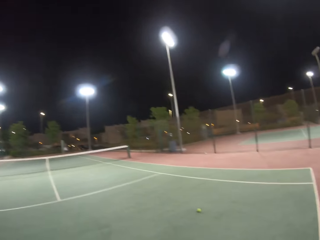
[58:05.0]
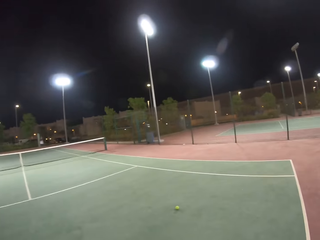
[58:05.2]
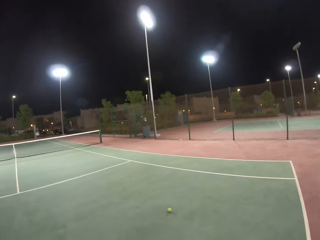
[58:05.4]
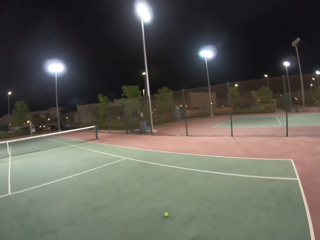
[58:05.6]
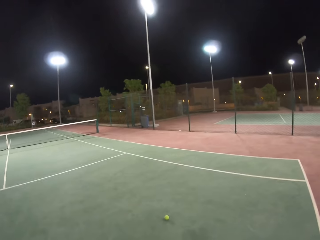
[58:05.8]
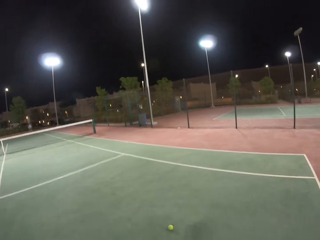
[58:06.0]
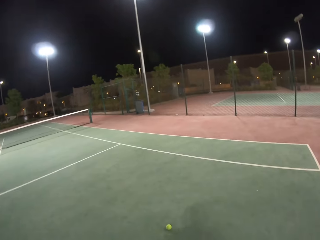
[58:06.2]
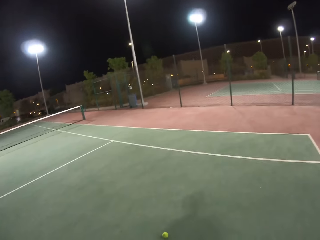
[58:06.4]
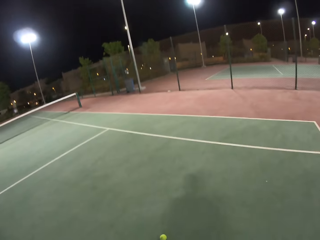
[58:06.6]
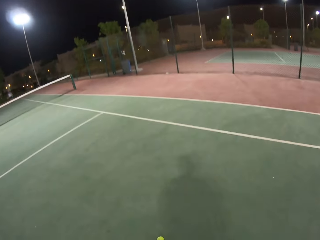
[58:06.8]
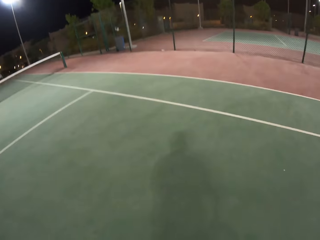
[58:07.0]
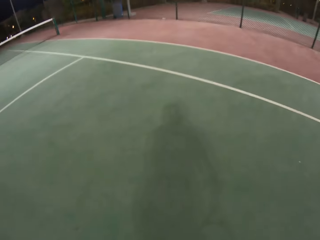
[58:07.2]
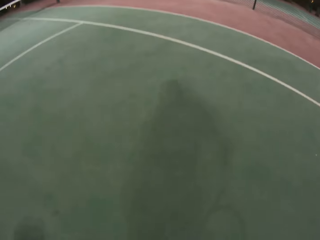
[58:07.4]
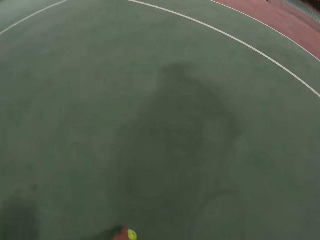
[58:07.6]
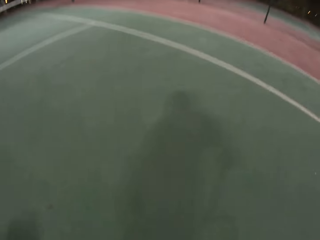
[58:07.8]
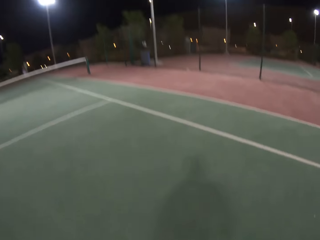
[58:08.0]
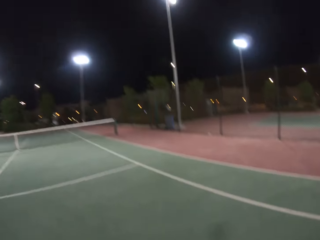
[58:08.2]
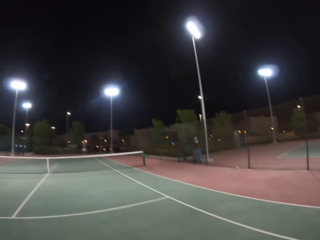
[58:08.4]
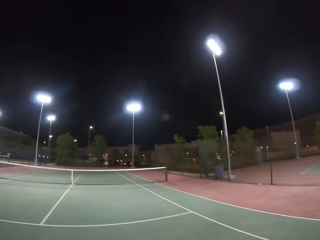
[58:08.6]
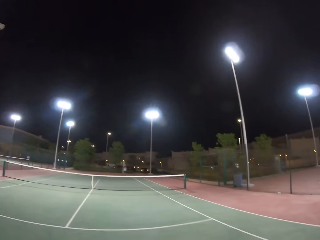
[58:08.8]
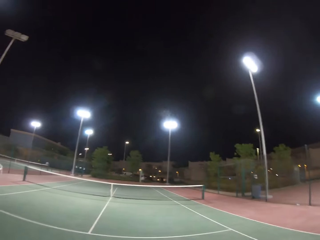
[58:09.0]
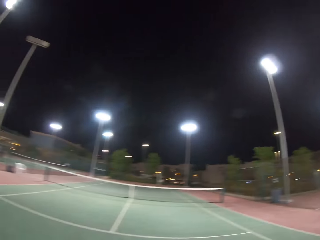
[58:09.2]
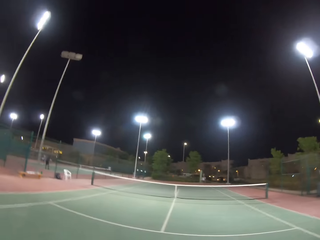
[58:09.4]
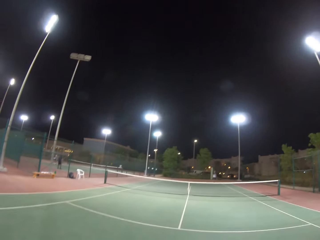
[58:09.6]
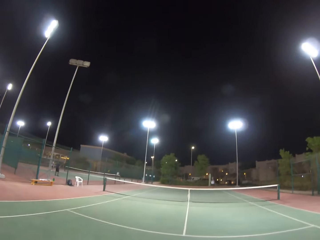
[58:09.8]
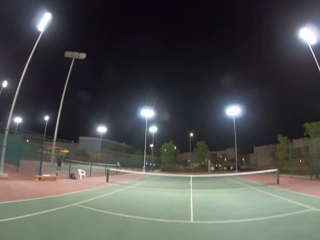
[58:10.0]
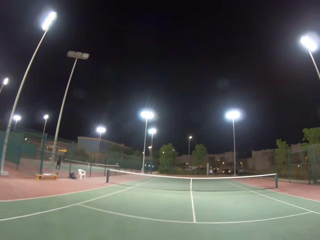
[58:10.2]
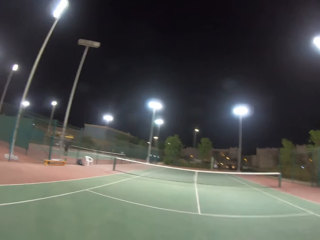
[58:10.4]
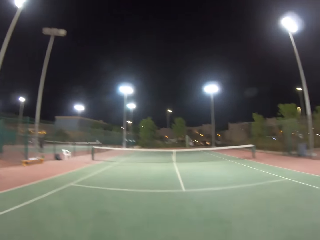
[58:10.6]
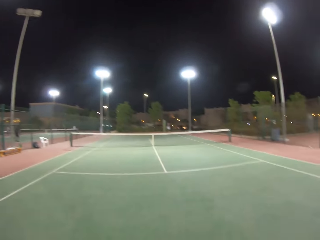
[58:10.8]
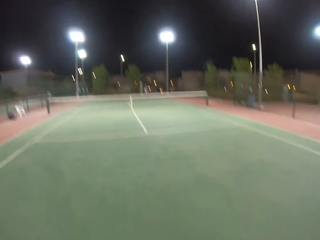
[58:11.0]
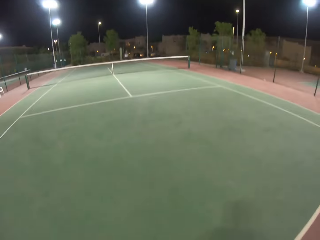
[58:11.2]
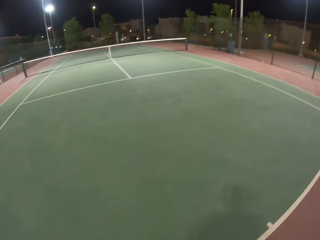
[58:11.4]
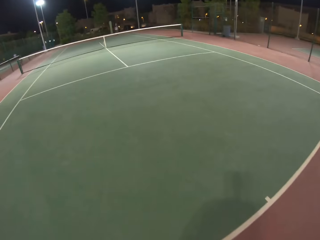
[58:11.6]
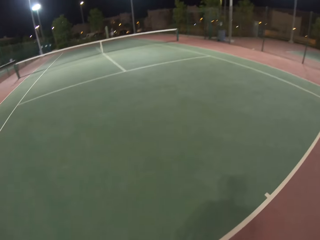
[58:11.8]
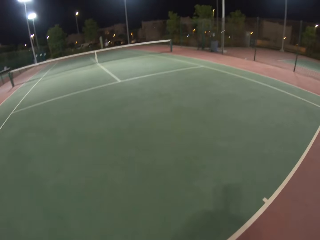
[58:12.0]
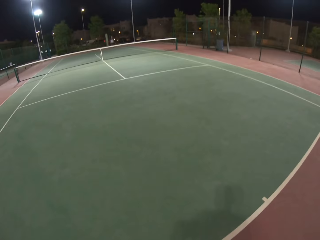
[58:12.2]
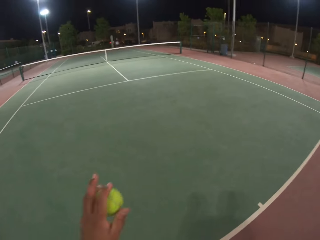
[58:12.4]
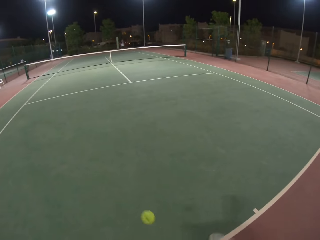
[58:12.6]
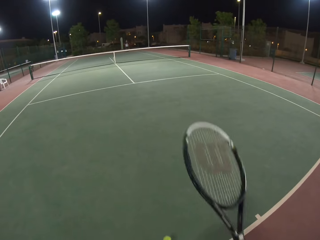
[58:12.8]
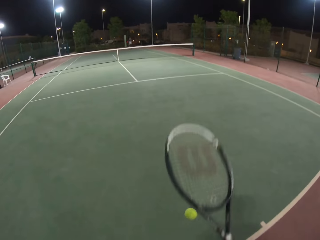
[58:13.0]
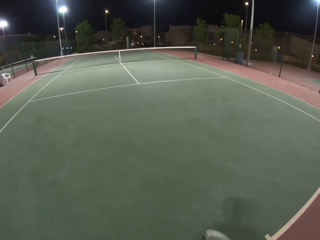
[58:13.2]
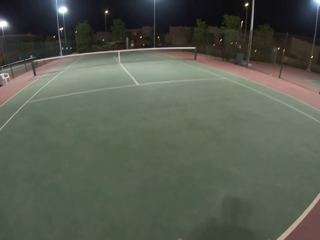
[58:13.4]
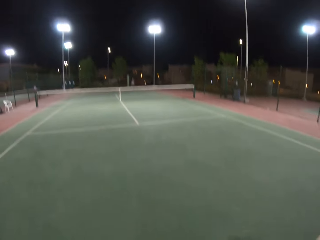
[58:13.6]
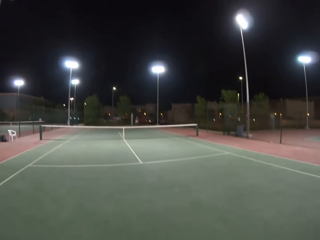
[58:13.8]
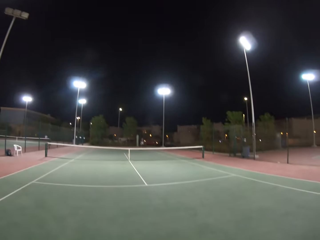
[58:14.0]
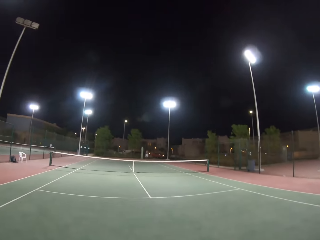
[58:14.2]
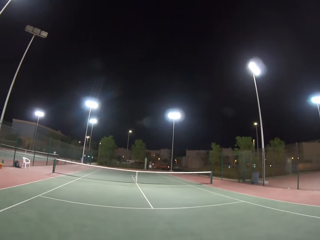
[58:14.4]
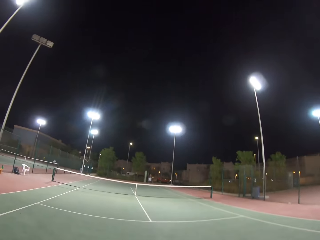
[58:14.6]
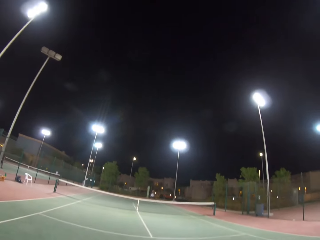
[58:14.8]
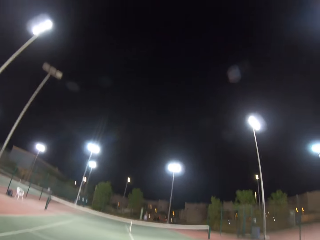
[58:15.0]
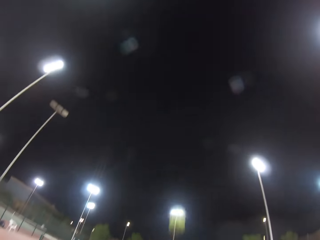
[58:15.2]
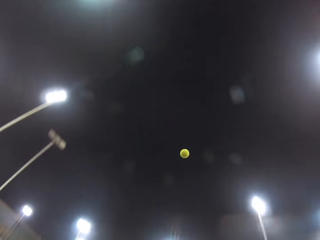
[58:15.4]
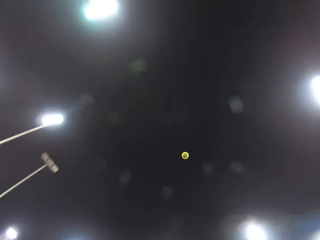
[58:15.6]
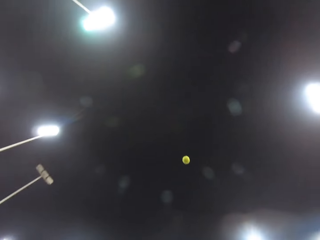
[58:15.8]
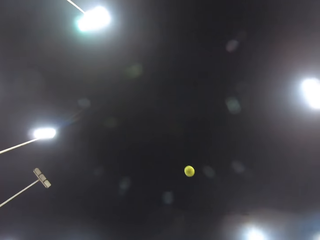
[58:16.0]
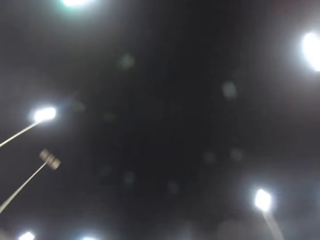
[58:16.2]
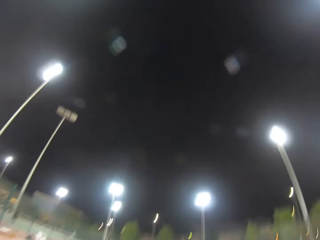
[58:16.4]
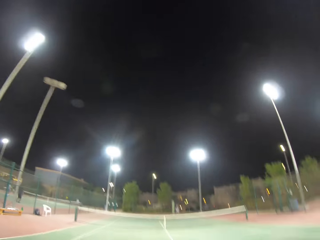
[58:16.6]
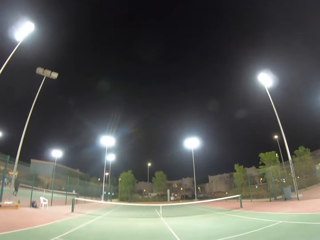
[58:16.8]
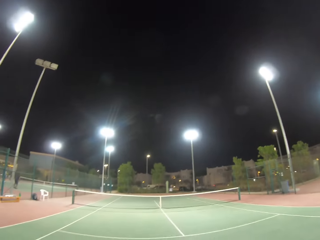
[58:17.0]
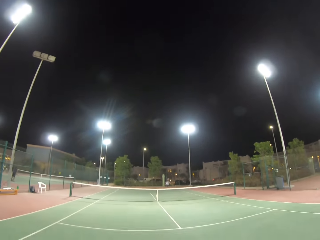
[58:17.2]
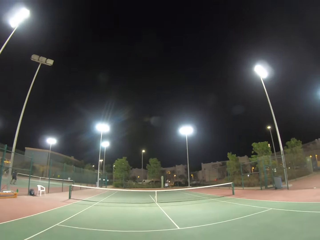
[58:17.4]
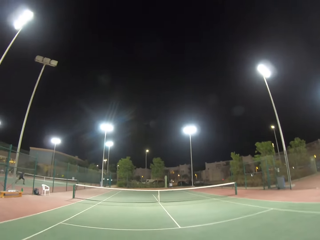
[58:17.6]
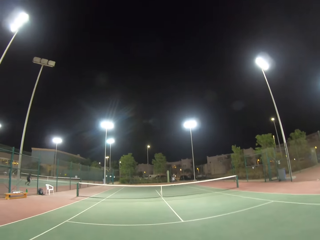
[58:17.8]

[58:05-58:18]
The camera wearer walks towards a rolling tennis ball. They pick the tennis ball up. They bounce the tennis ball on the court. They throw the tennis ball in the air. They hit the tennis ball towards a man.

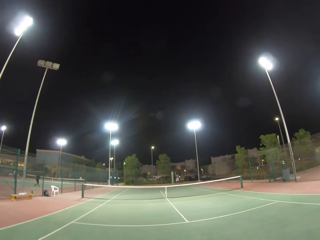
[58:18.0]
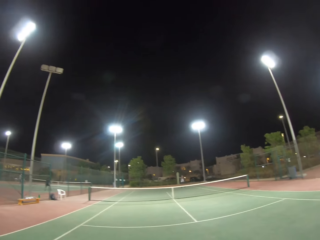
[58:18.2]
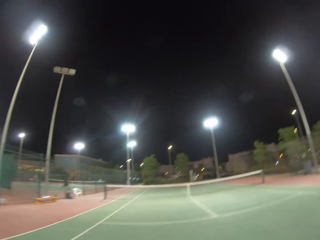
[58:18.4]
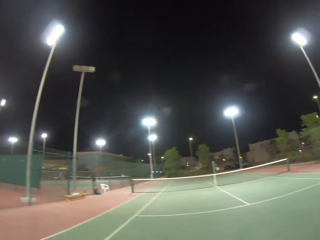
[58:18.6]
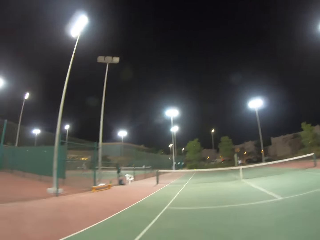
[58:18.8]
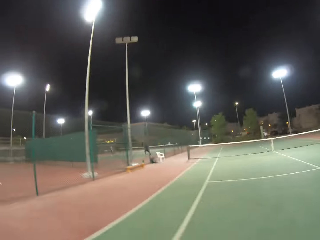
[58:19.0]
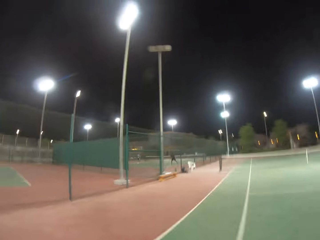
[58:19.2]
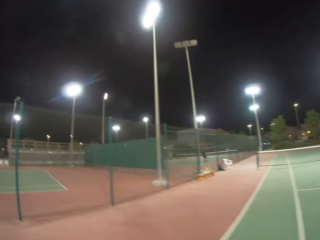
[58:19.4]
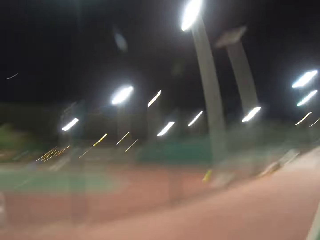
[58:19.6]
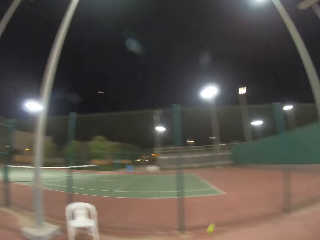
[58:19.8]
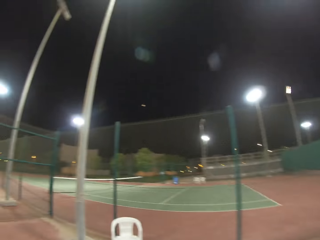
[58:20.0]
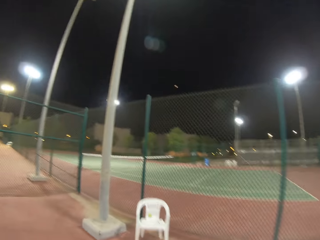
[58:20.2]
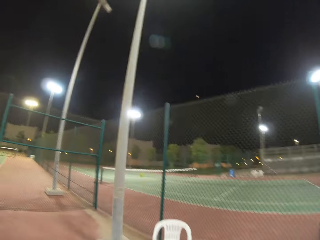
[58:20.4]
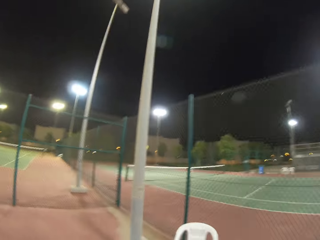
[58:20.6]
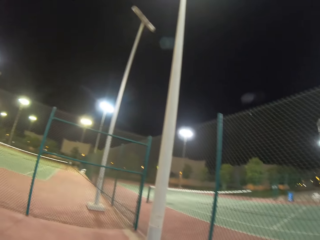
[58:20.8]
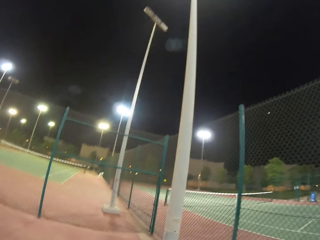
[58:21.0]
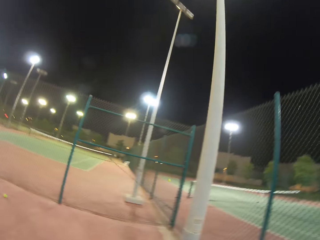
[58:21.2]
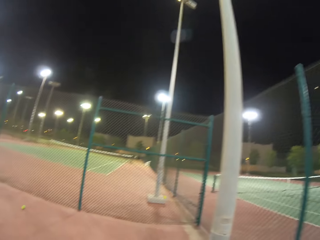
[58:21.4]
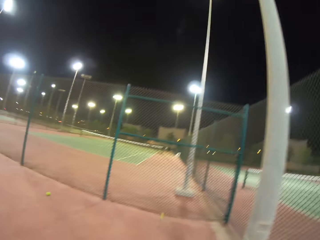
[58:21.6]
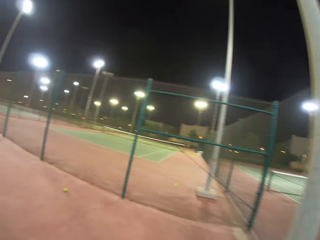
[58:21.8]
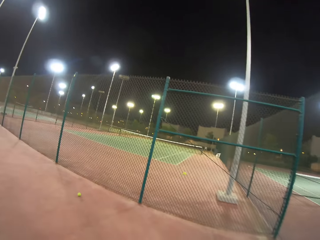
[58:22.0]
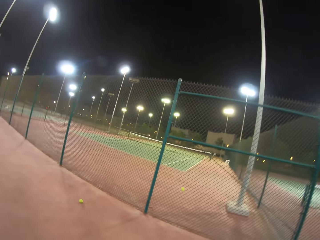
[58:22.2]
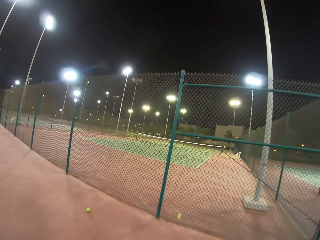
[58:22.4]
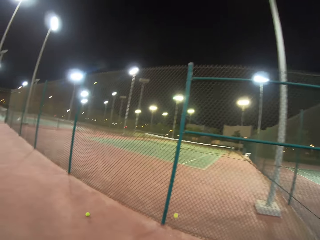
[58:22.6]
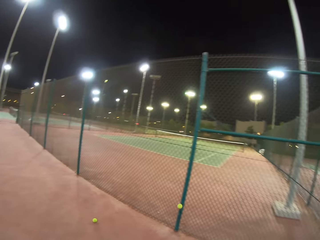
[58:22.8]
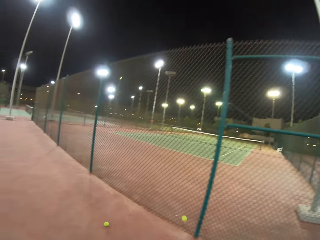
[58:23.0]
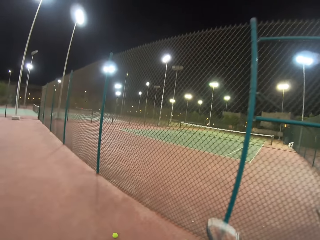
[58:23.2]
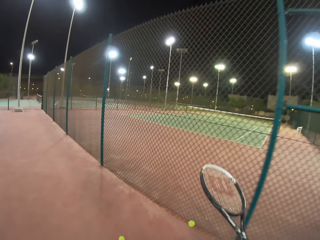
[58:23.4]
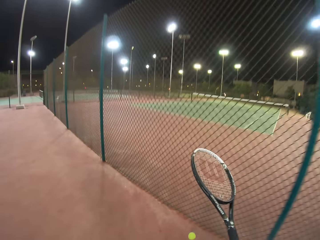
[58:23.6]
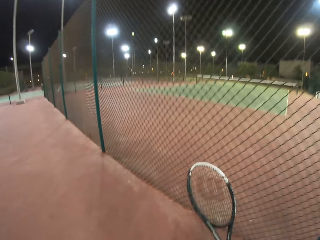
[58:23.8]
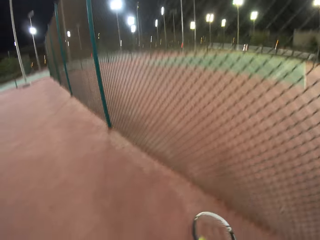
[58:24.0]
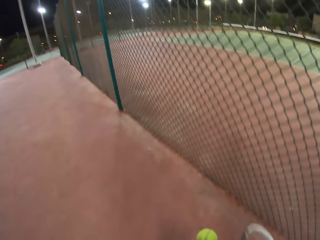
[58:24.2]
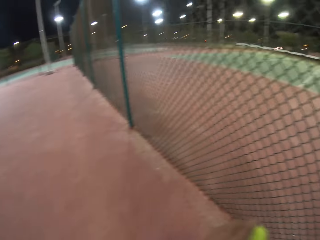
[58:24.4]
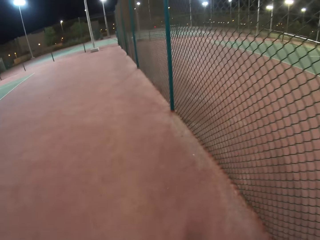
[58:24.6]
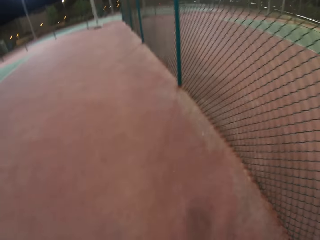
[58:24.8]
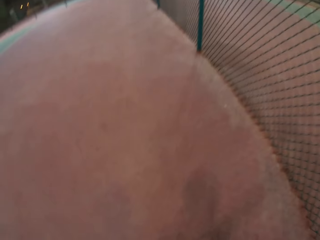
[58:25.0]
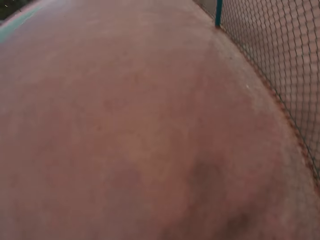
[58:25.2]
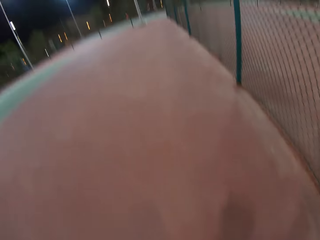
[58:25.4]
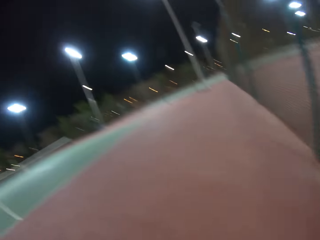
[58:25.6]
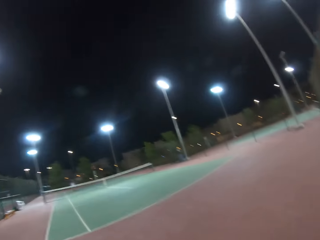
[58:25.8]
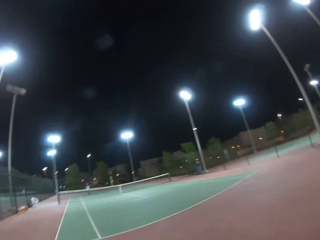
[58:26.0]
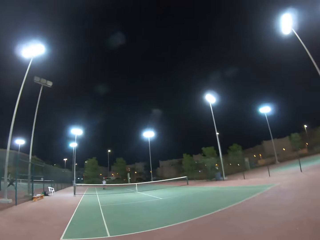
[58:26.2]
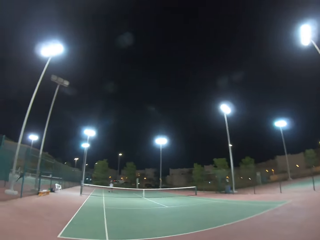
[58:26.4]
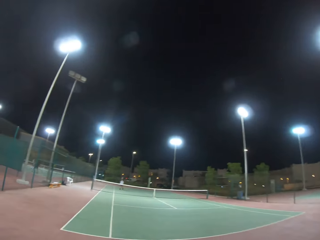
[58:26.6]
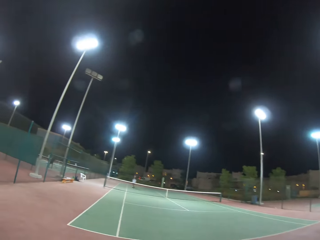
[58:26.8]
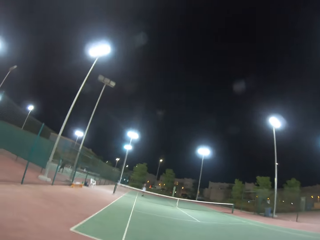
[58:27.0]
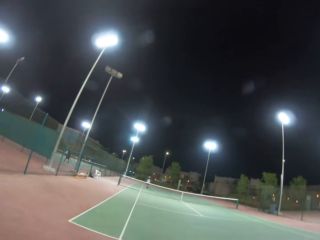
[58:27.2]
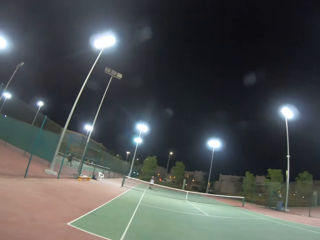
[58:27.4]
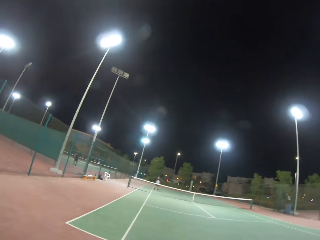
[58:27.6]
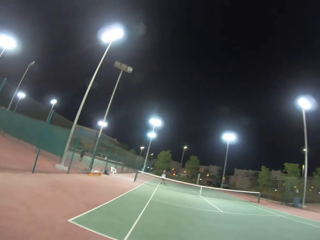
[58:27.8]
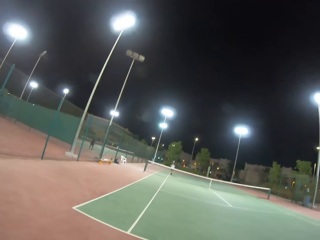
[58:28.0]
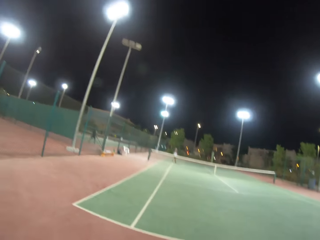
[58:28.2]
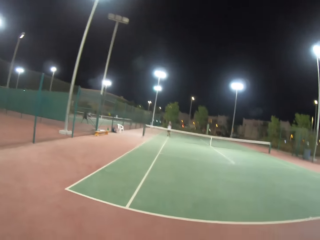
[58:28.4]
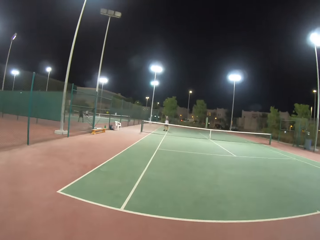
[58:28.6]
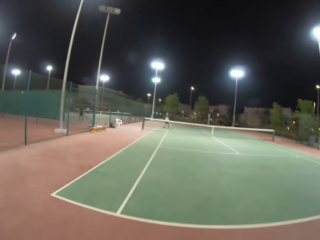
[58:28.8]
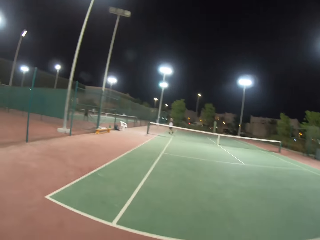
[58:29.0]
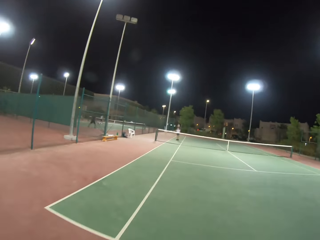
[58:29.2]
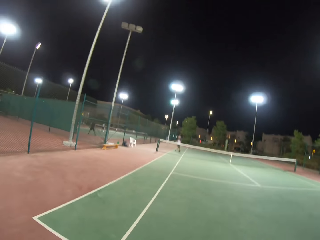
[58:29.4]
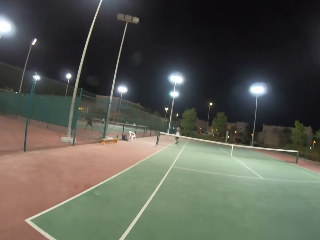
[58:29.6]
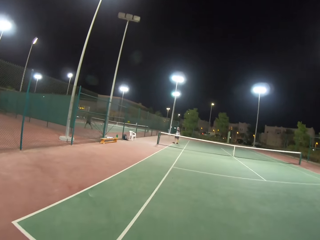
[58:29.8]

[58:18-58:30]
The man hits the tennis ball out of play. The camera wearer walks in the field towards the tennis ball. They hit the tennis ball with the tennis racket. They pick up the tennis ball. They walk back to his playing area.
